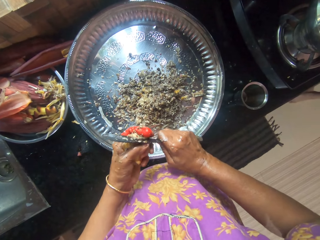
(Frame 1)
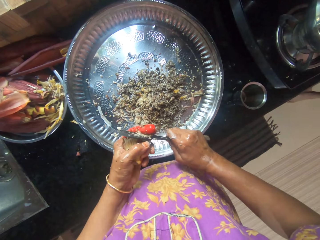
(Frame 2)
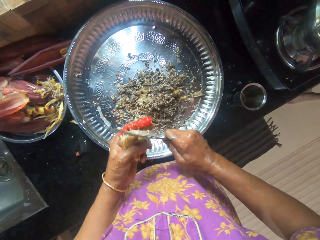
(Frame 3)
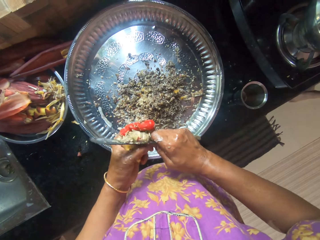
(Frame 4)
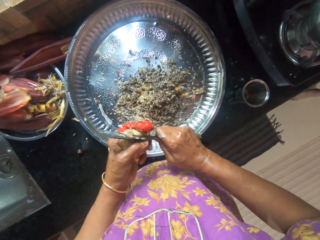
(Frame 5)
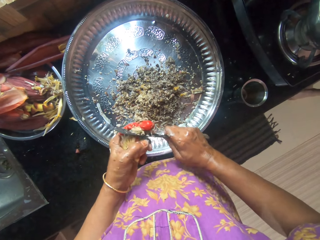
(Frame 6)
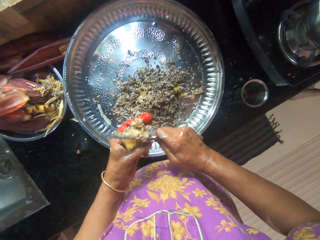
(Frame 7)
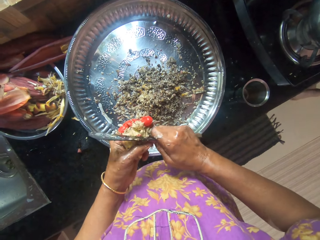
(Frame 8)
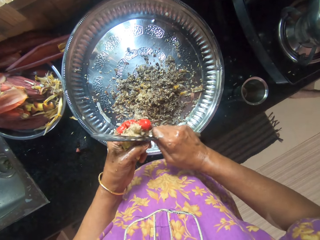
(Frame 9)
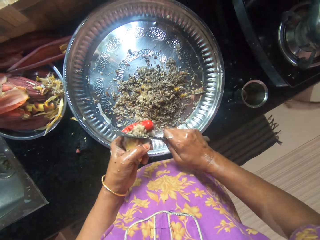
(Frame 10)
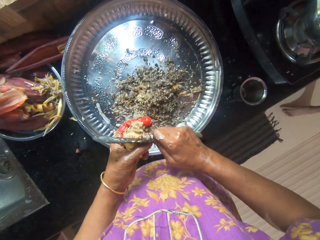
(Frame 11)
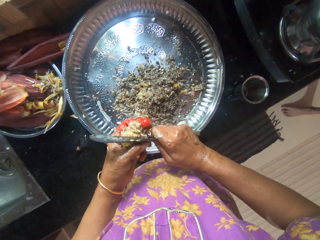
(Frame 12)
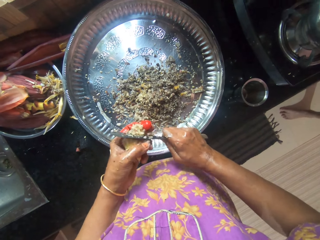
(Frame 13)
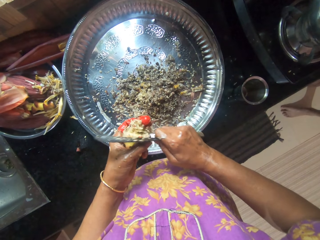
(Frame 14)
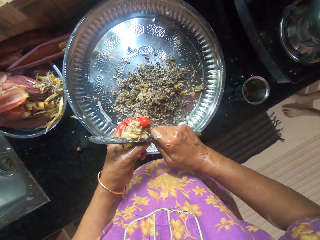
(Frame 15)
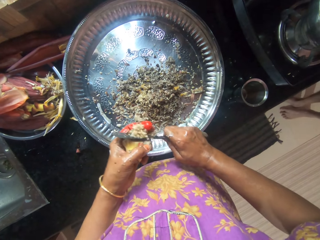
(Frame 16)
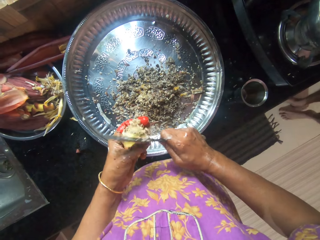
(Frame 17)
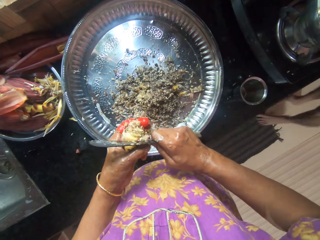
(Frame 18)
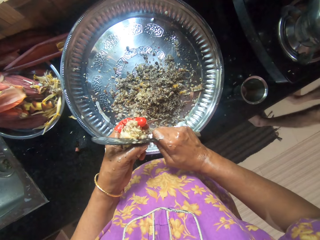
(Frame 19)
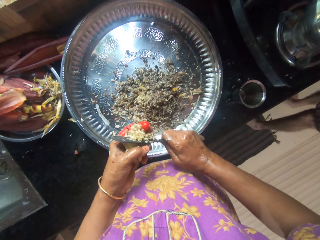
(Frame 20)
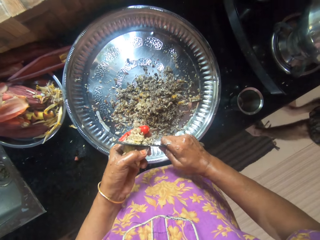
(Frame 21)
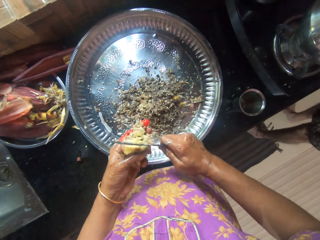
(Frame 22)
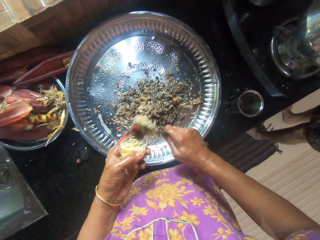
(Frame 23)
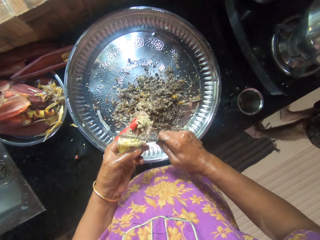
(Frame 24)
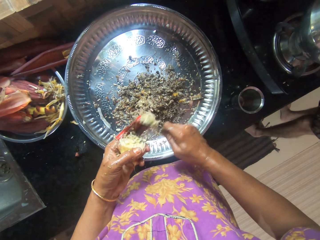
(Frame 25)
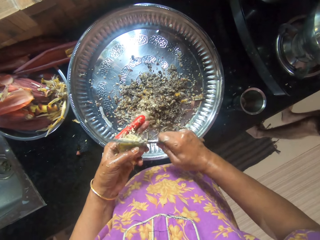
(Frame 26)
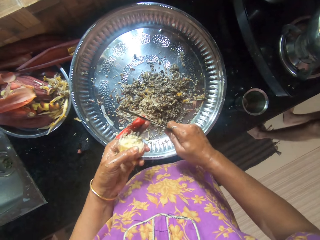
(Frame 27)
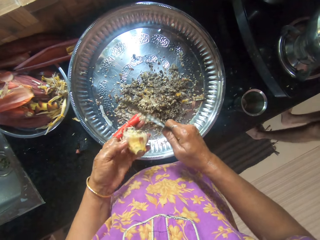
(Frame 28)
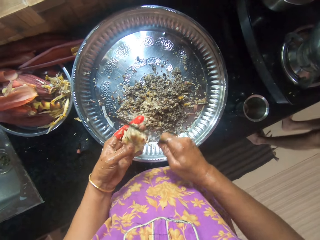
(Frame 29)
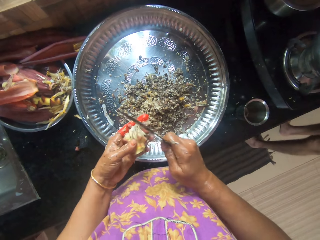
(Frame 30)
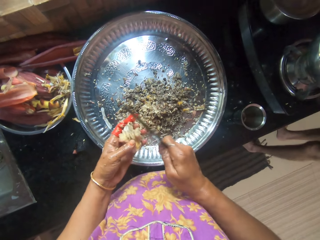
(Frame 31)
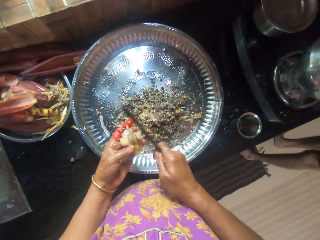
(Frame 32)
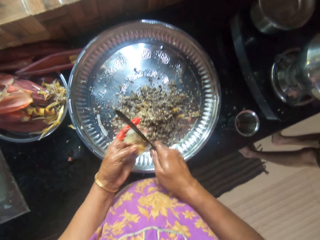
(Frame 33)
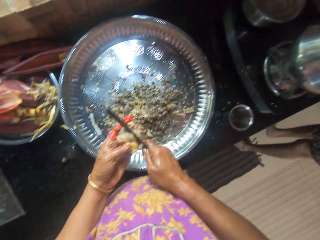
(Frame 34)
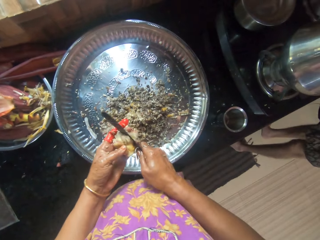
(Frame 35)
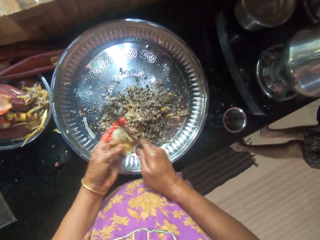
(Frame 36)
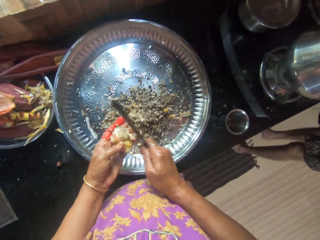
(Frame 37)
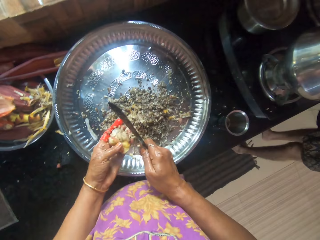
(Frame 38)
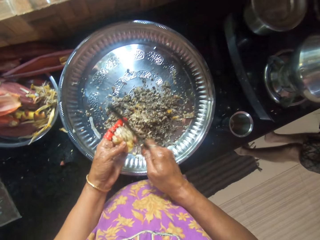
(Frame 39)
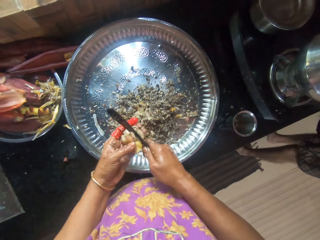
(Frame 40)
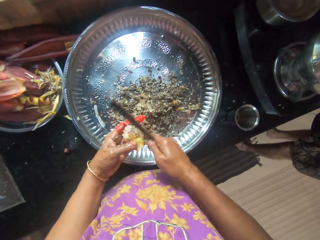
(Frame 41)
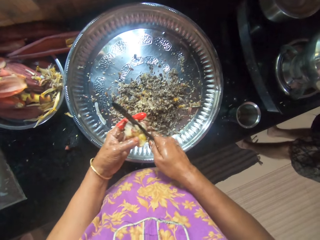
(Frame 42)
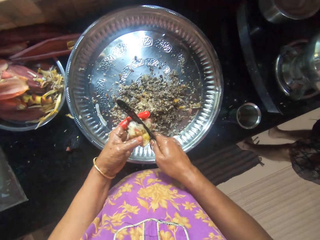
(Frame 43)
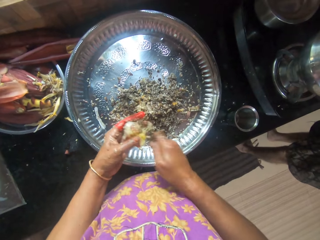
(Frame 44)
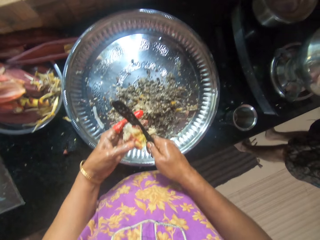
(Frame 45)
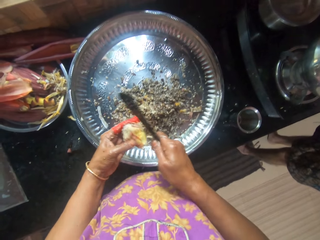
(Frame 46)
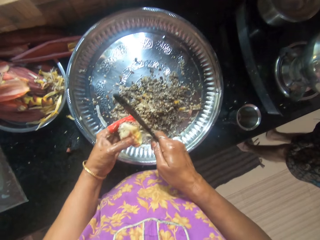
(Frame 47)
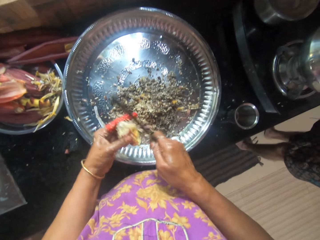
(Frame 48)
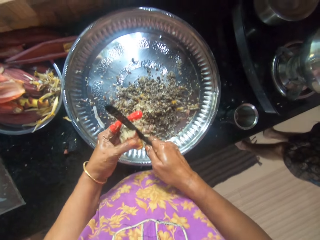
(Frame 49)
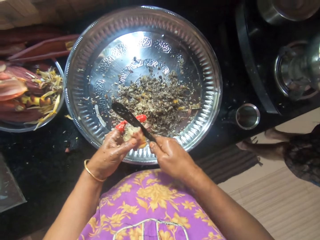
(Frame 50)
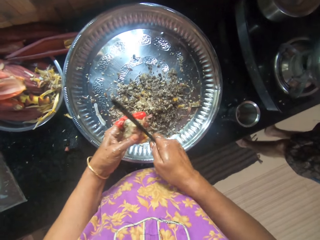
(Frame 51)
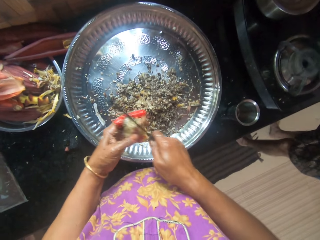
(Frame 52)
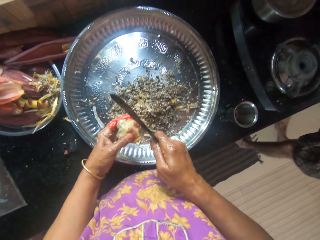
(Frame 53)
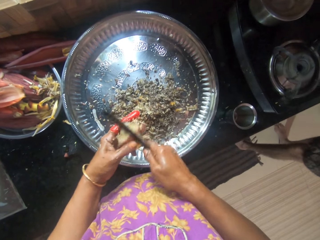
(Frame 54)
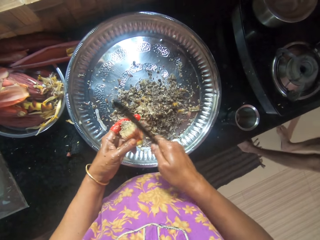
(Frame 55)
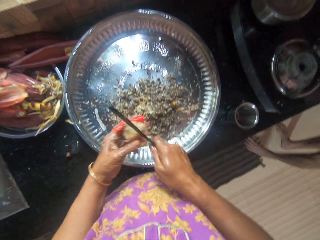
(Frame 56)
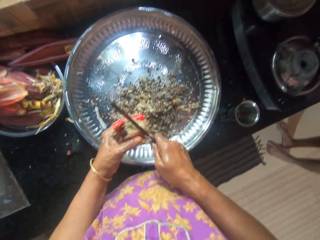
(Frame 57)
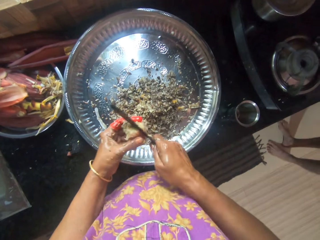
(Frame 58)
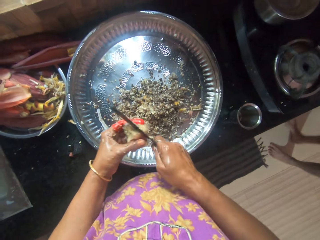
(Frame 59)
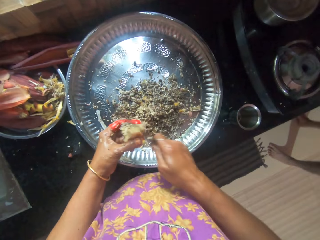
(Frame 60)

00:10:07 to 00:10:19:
The camera wearer scrapes the chopped plantain flower on her left finger with the knife in her right hand. She chops the plantain flower in her left hand with the knife in her right hand.

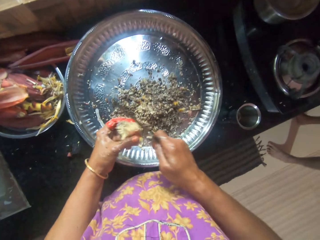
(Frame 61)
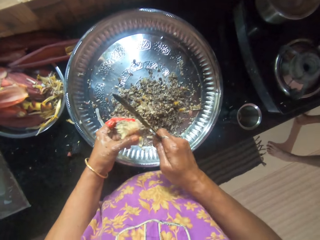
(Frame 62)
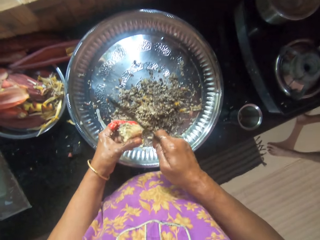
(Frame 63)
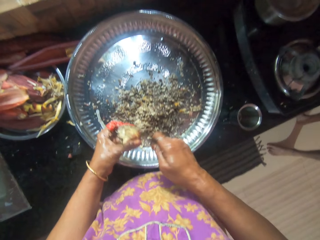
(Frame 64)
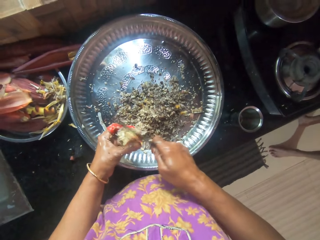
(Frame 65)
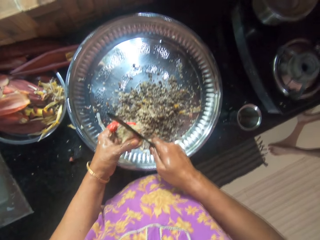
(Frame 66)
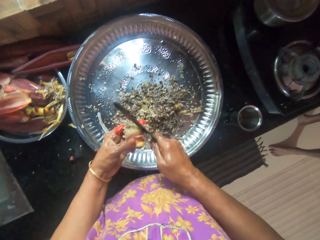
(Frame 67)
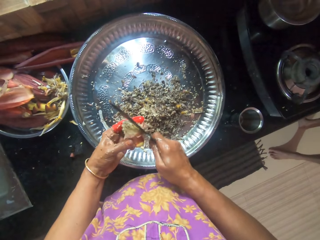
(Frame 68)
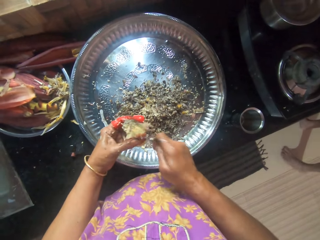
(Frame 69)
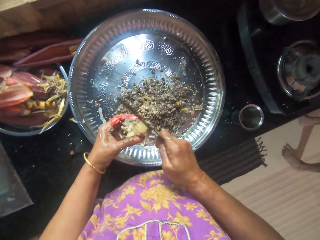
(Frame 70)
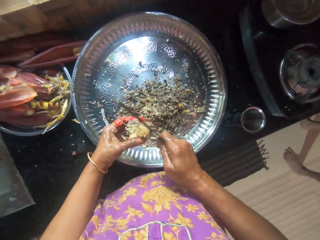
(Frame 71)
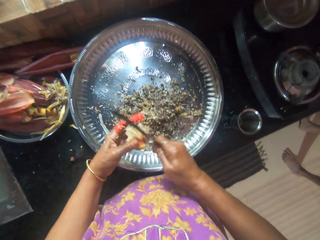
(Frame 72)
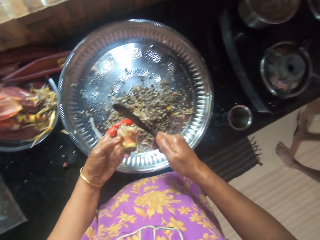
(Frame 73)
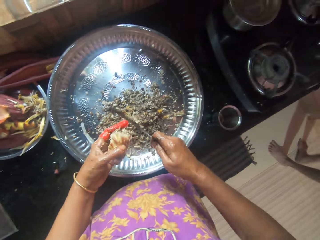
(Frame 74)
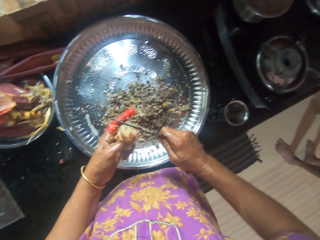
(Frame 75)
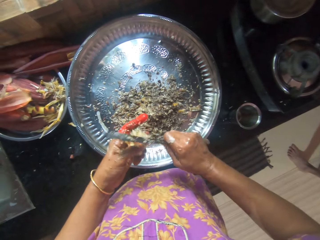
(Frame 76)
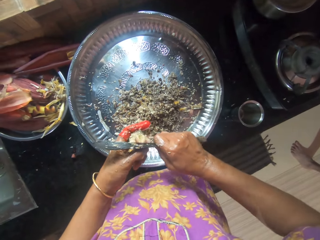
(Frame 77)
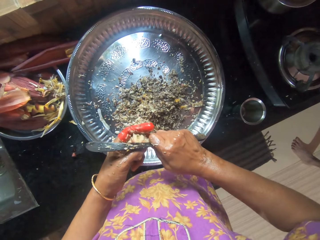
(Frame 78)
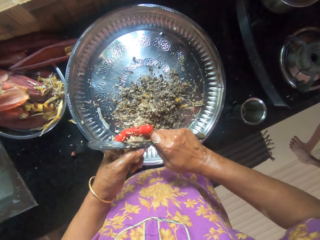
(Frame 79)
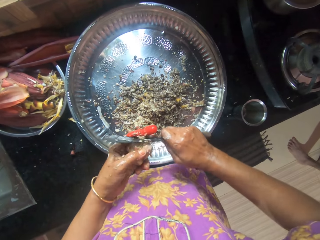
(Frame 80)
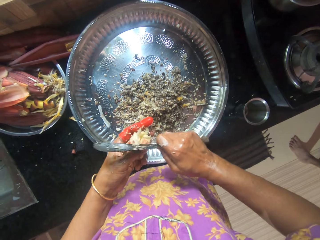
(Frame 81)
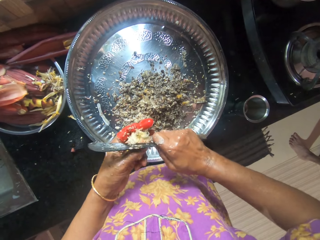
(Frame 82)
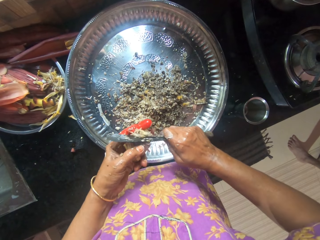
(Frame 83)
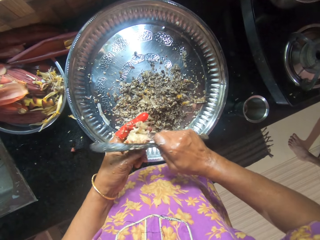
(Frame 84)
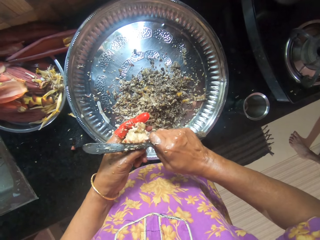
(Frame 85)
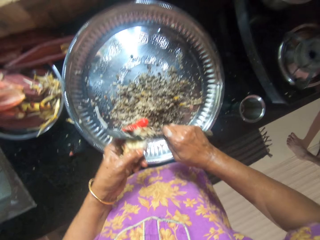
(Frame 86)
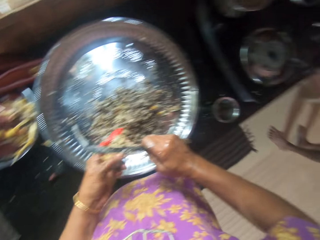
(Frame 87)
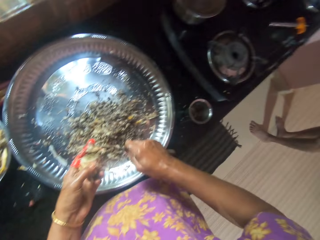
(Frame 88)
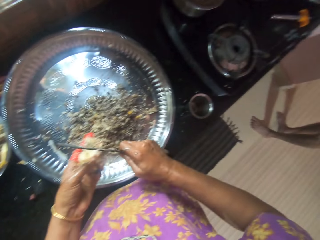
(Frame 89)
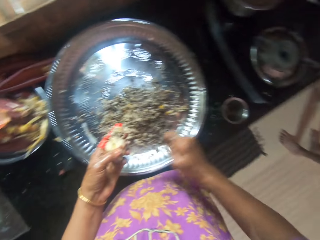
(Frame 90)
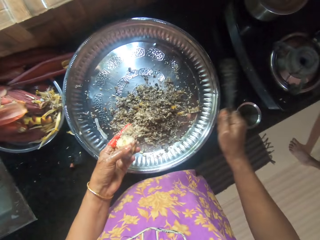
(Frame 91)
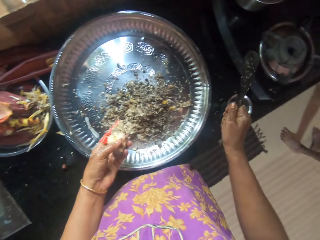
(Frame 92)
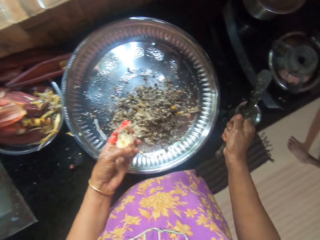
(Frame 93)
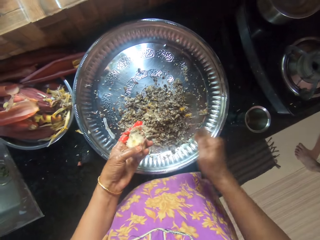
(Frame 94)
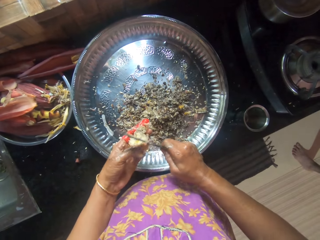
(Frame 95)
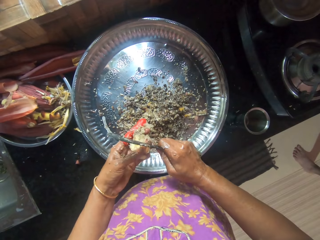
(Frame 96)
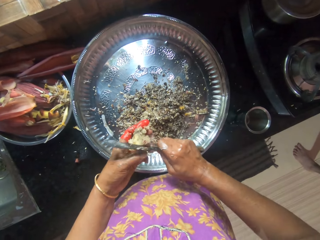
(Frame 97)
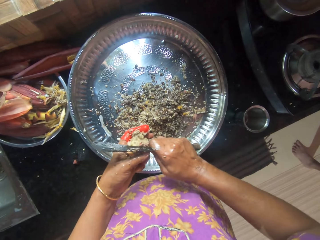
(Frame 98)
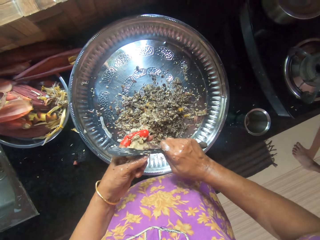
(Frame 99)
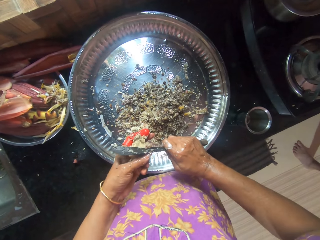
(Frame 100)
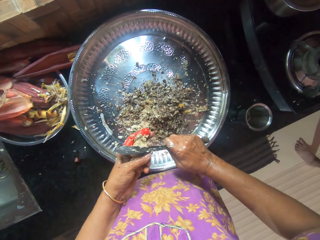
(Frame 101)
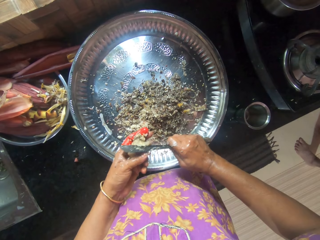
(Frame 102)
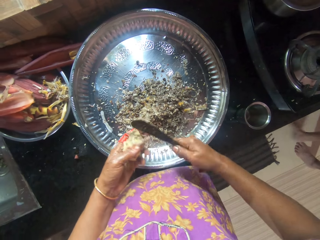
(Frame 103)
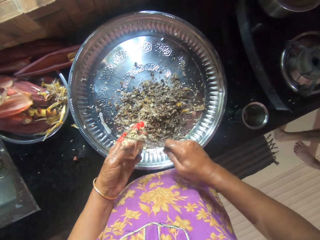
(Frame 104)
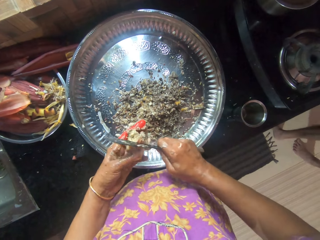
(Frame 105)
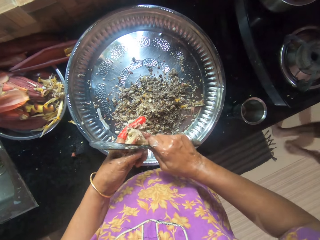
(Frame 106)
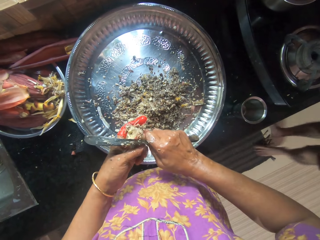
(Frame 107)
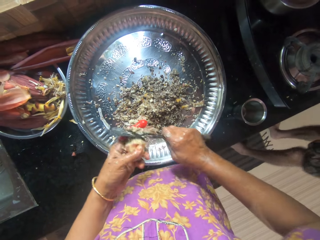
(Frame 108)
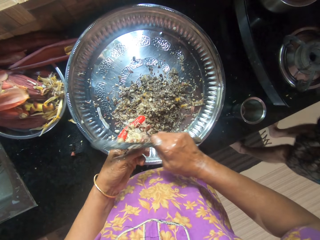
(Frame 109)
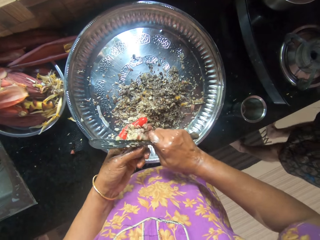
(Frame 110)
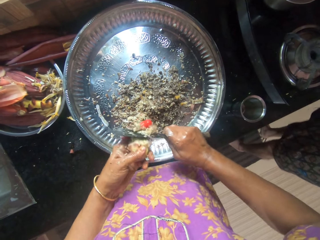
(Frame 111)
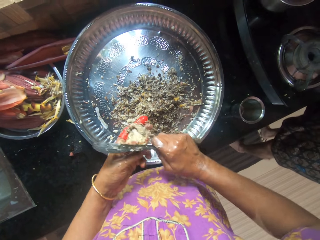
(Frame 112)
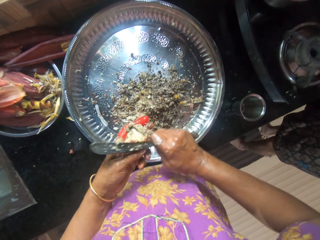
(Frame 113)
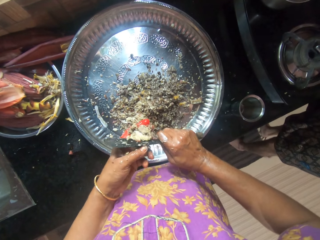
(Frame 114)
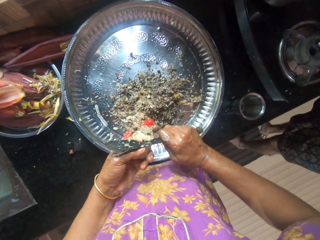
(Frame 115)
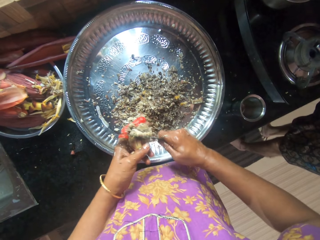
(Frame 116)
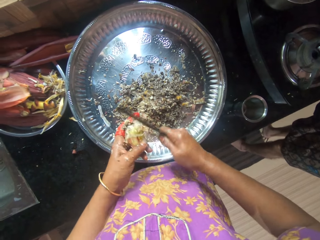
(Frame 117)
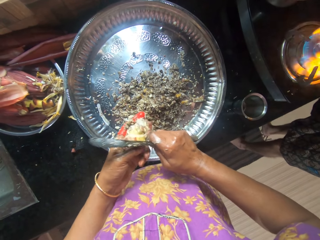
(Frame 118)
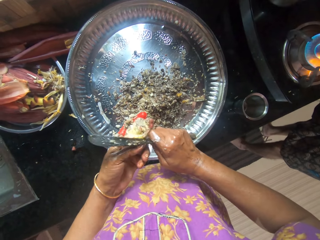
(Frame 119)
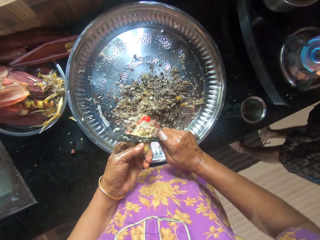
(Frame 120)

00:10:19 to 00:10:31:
The camera wearer slices a plantain flower with the knife into a tray of chopped plantain on the cabinet. She shakes the knife. She talks to a boy on her right. She points the knife to the other side. She slices the plantain flower with the knife into the tray of chopped plantain on the cabinet. The boy walks beside the camera wearer.
